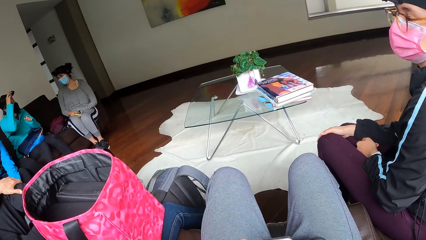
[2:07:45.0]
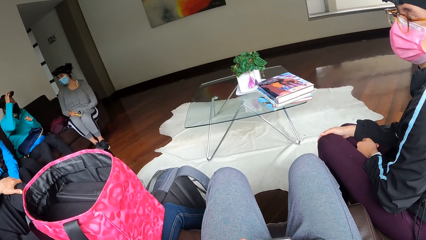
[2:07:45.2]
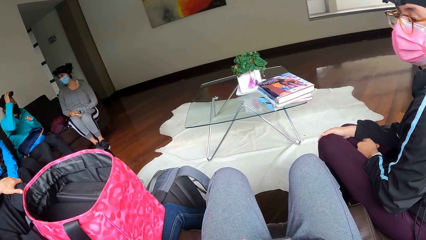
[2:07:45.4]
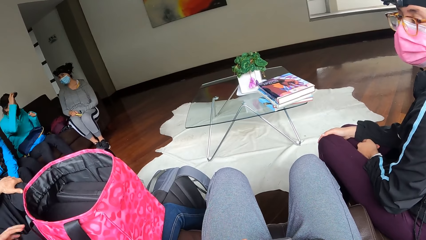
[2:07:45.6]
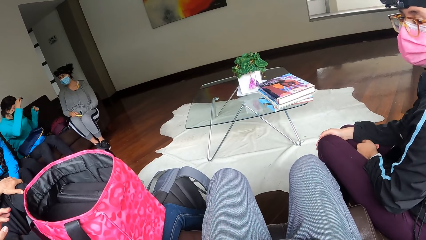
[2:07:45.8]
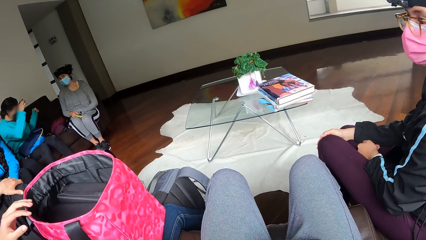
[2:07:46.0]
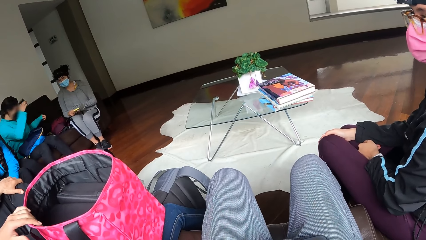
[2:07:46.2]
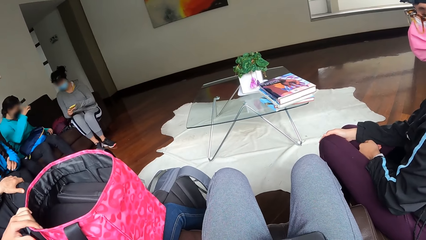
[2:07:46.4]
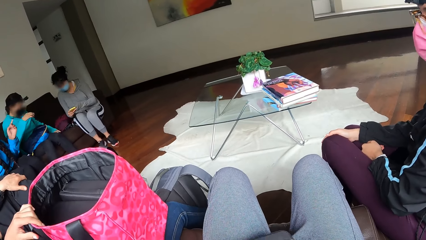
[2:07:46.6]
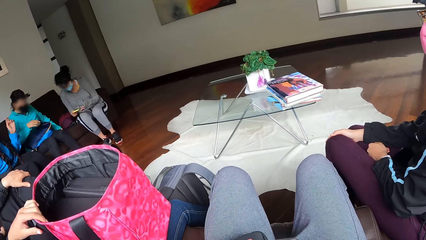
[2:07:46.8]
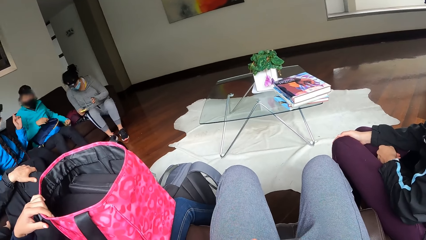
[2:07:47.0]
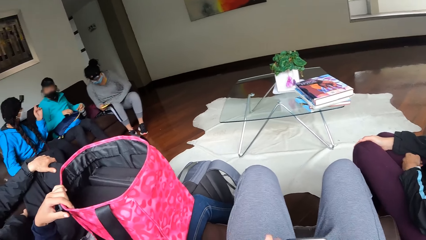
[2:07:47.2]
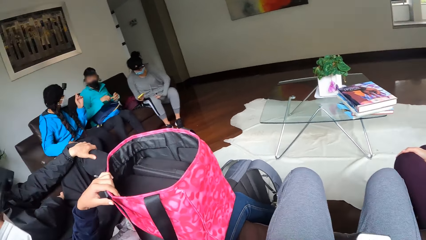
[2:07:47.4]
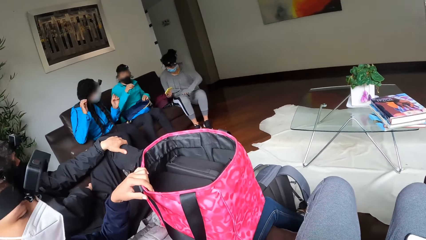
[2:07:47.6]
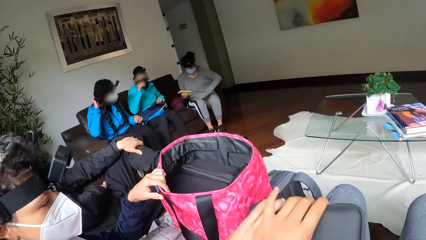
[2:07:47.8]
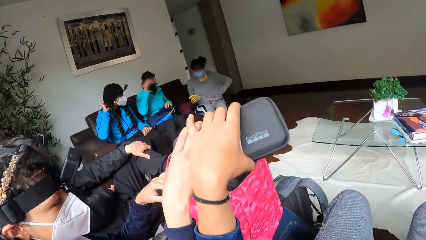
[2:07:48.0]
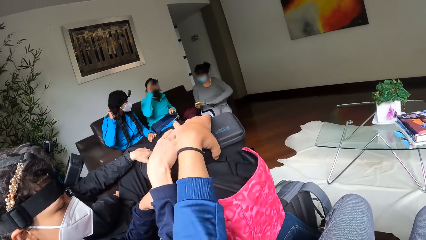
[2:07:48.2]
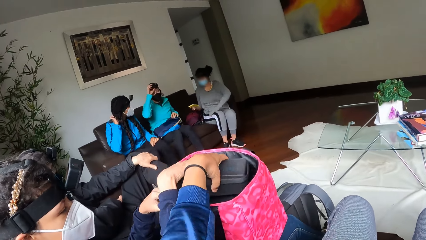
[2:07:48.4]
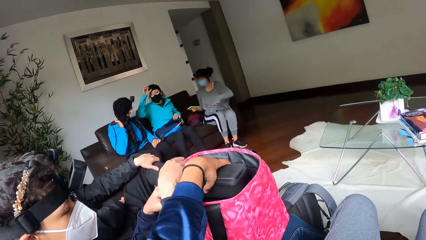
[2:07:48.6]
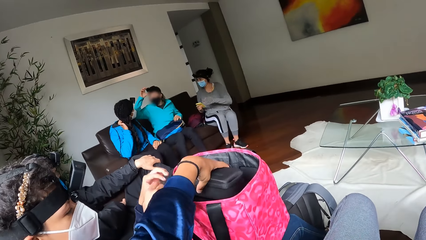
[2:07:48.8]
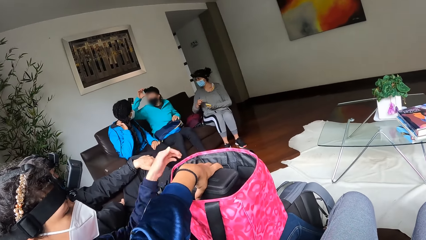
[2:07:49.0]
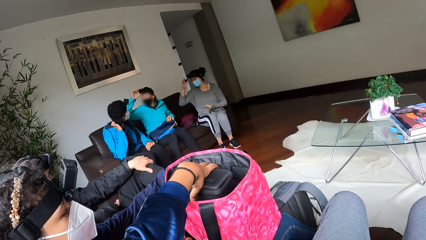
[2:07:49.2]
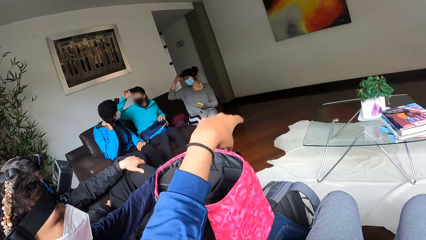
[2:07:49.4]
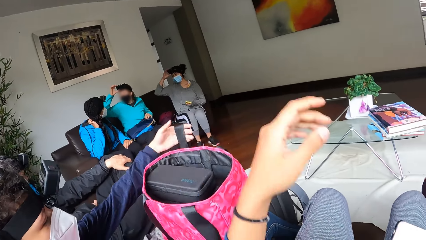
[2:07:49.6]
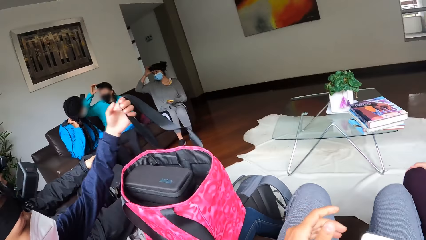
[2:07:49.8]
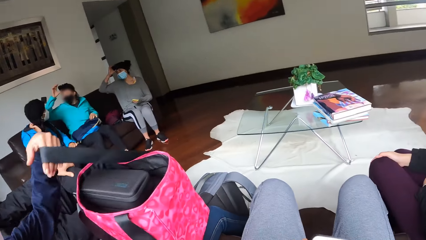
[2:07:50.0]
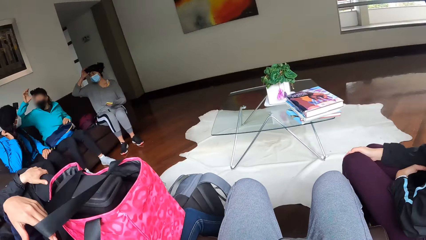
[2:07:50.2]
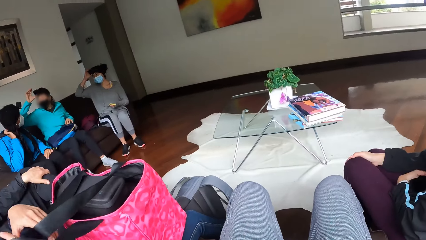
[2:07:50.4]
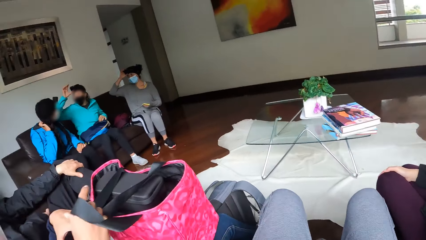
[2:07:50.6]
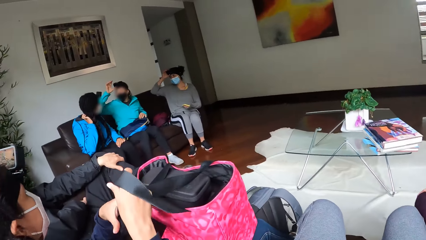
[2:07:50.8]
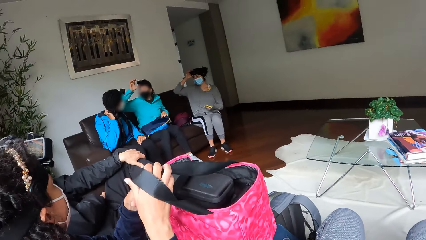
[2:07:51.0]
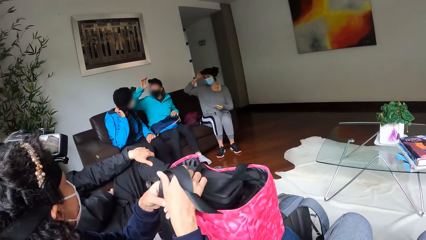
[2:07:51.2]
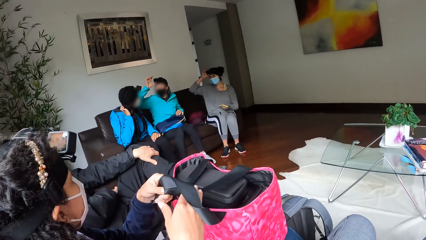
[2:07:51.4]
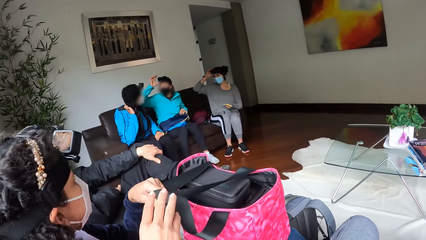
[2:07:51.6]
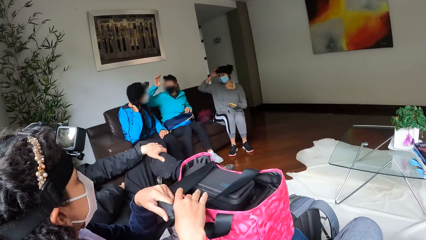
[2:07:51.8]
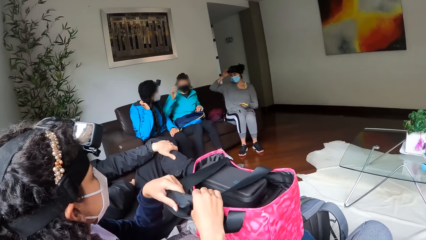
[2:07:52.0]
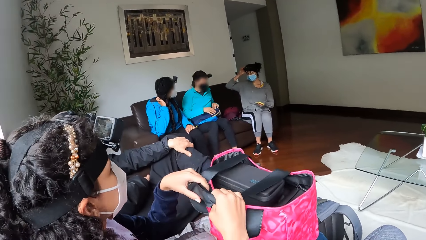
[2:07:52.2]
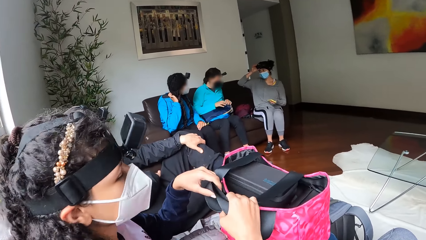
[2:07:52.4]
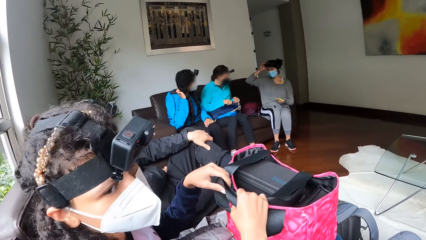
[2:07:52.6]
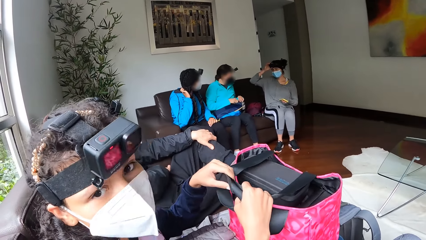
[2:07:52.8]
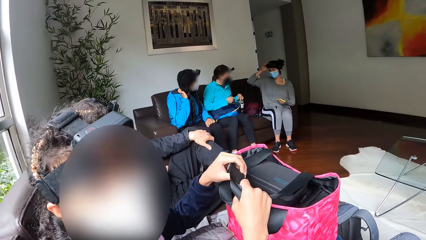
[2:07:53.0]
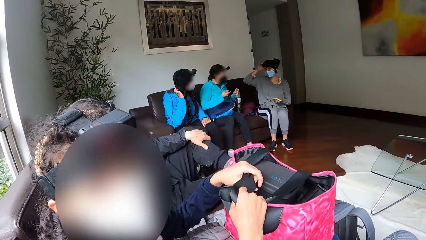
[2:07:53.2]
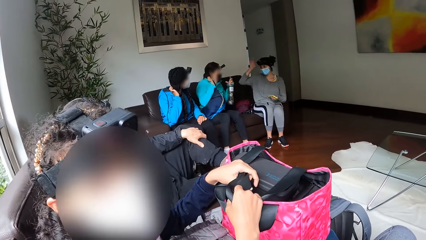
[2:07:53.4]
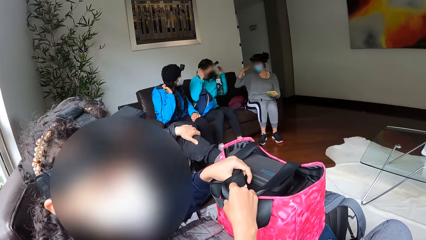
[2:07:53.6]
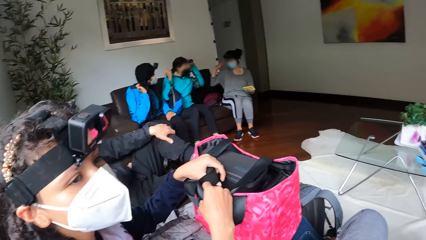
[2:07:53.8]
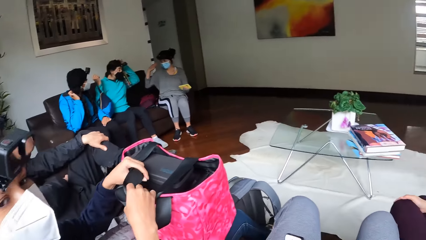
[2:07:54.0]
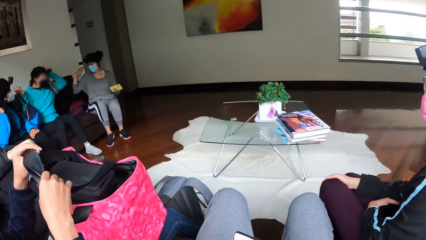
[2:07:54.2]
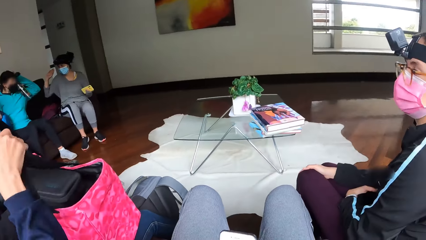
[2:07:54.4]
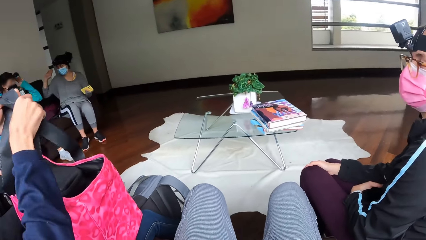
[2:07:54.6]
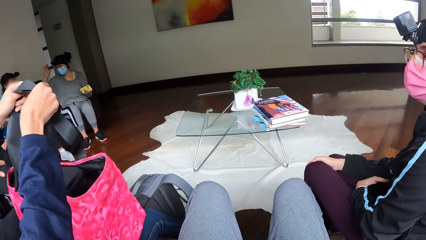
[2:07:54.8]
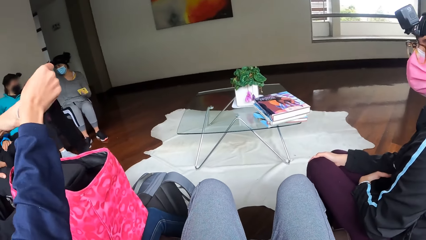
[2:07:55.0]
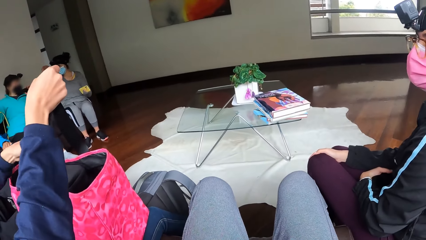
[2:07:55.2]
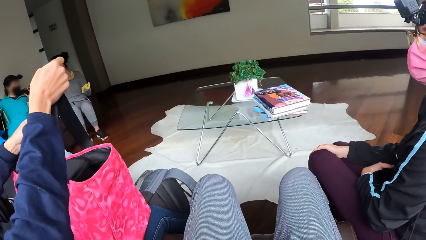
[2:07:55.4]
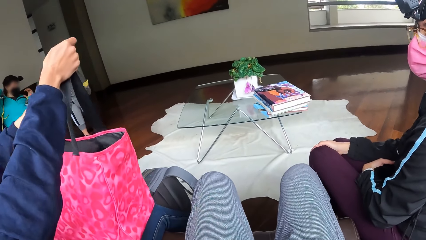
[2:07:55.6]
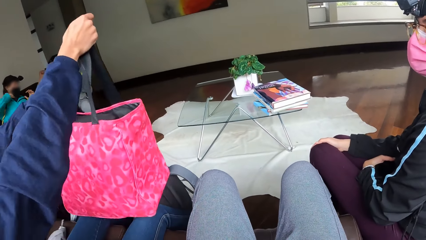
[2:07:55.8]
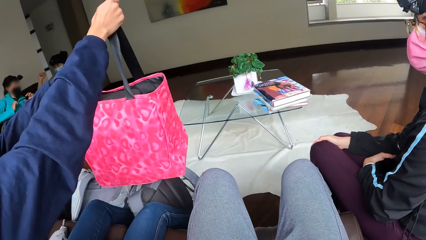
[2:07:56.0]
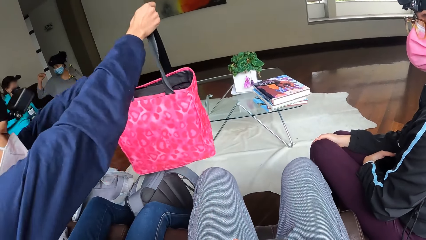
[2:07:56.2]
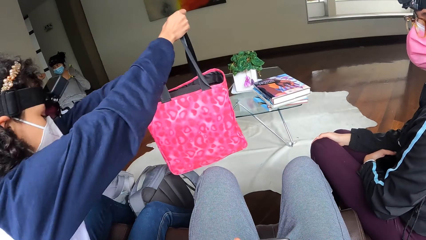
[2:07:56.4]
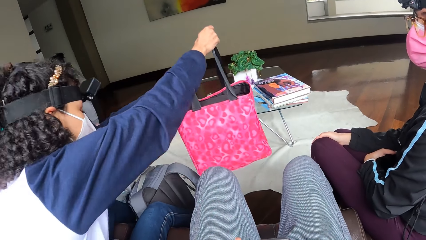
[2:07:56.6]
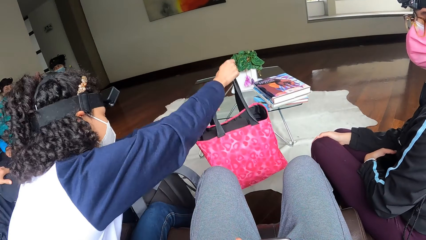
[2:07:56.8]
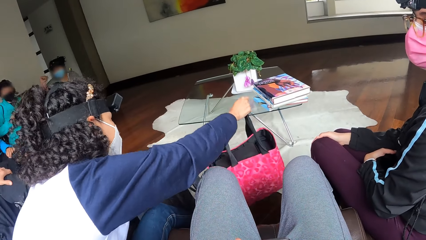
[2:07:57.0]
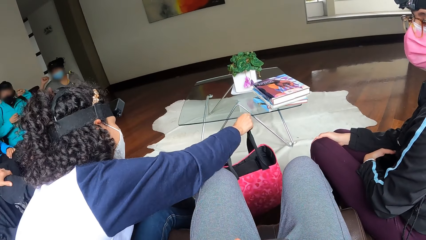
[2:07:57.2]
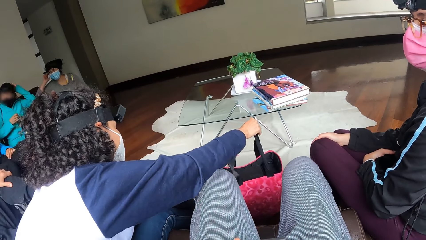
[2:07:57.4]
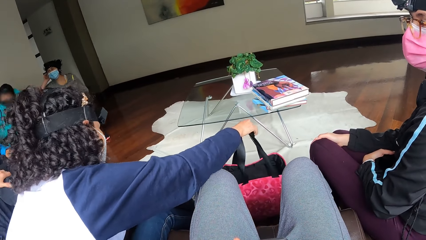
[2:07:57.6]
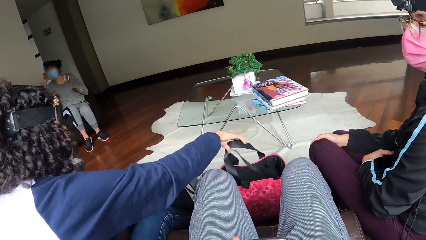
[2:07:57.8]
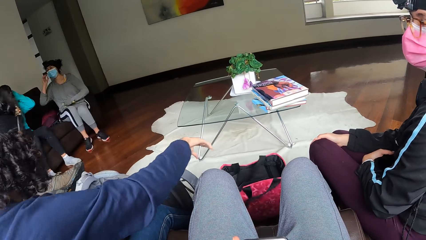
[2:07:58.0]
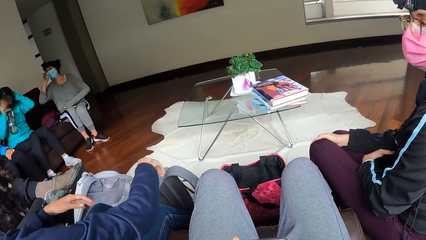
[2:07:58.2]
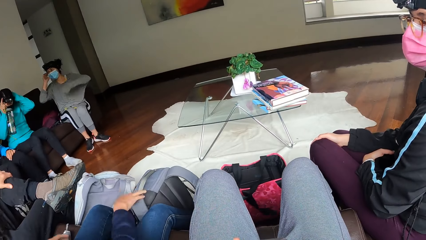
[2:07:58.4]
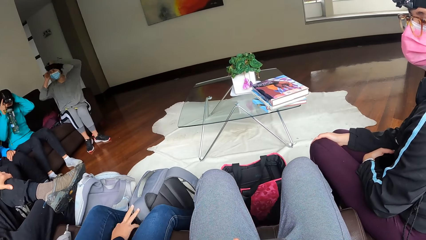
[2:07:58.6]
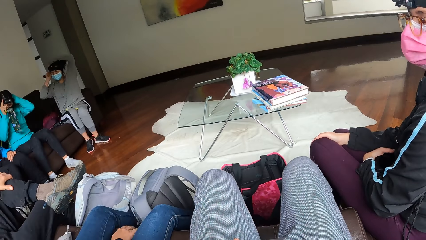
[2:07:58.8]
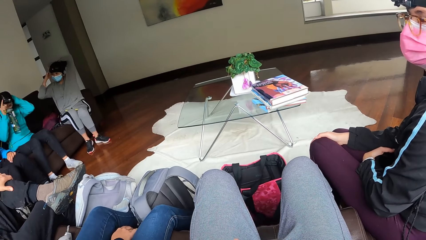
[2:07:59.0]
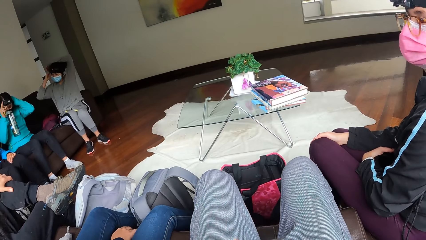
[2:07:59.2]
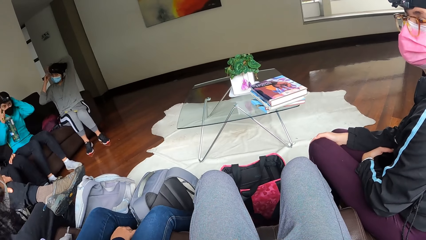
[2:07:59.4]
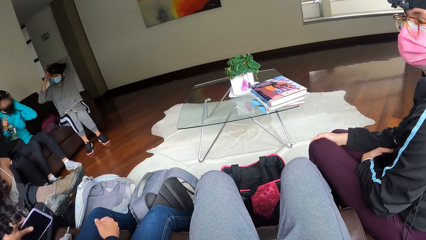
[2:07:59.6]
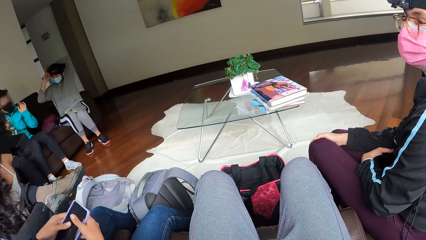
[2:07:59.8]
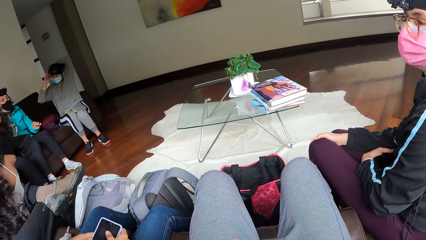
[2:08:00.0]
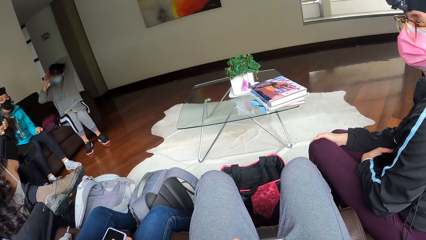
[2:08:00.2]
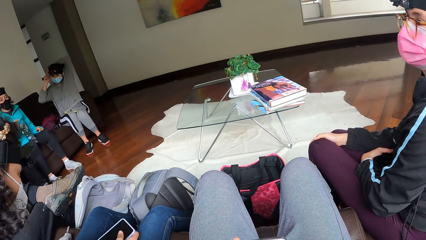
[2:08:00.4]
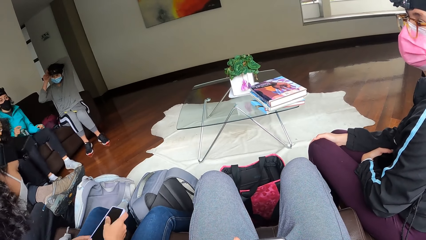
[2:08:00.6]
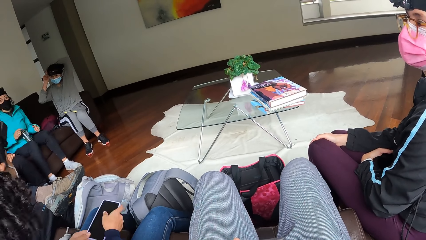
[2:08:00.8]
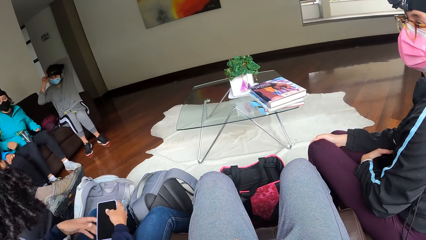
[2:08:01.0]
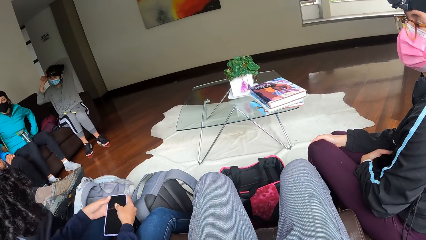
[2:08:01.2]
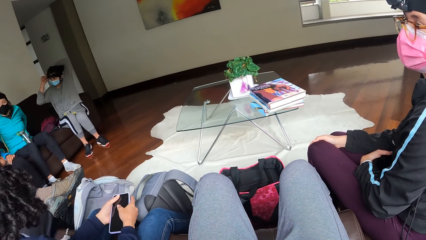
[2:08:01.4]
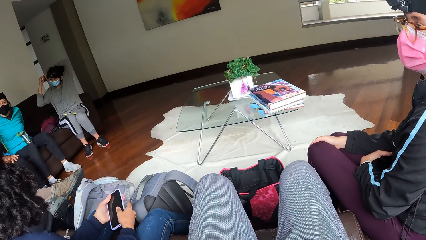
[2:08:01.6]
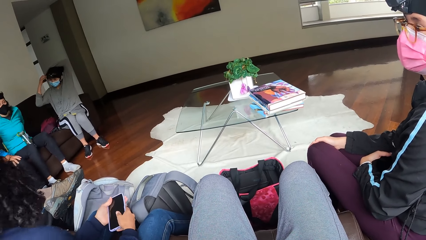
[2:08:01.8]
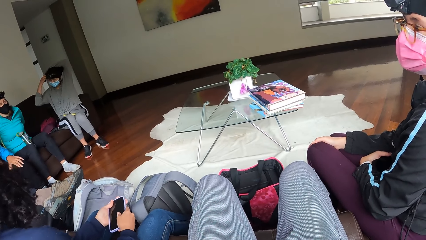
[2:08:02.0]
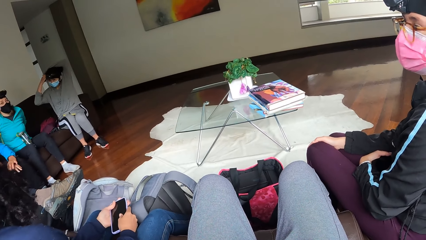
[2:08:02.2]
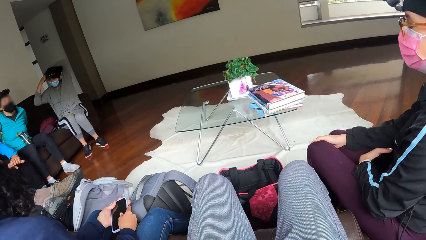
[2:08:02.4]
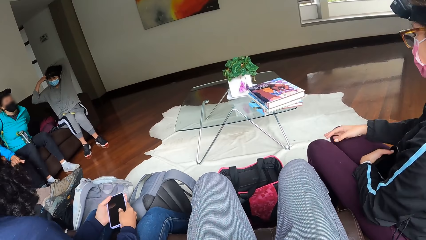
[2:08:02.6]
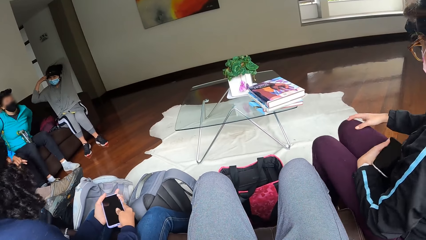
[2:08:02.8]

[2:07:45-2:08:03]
A woman holds a bag with her hand. Another woman picks up a bottle with her right hand. The camera wearer and the first woman insert a pack into the bag on the lap of the first woman with her left hand. A third woman holds the pack with her right hand. The third woman interacts with the second woman and a fourth woman. The first woman holds the bag's handle and pulls the straps of the bag on her lap with both hands. The second woman lifts the bottle and a bag with both hands. The first woman holds the strap of the bag with both hands. The first woman converses with the camera wearer. The second woman lifts the bag with her right hand. The second woman wears the bag on her back with both hands. The first woman drops the bag on the floor with her right hand. The second woman lifts the bottle up with her left hand and adjusts the camera with both hands. The first woman holds a water bottle with her right hand. The camera wearer operates the phone. She holds the phone with both hands. The first woman holds the mobile phone with both hands.
